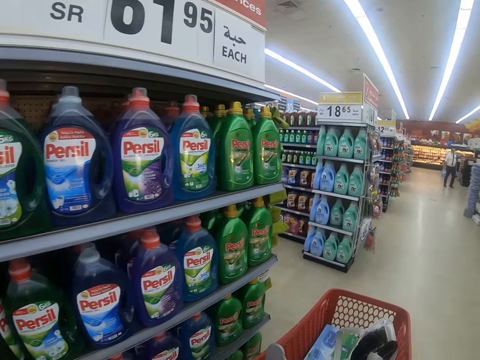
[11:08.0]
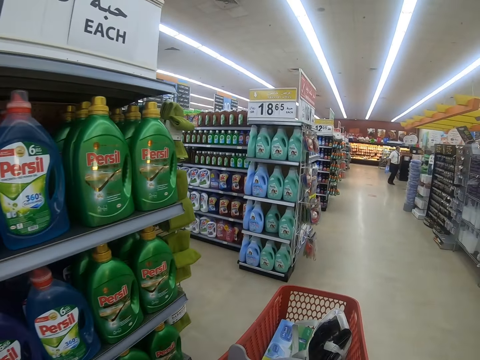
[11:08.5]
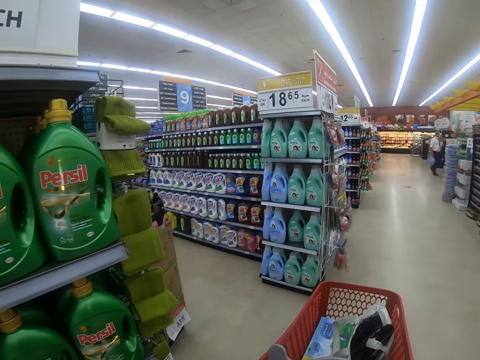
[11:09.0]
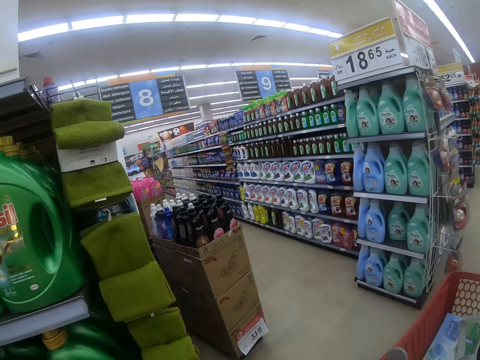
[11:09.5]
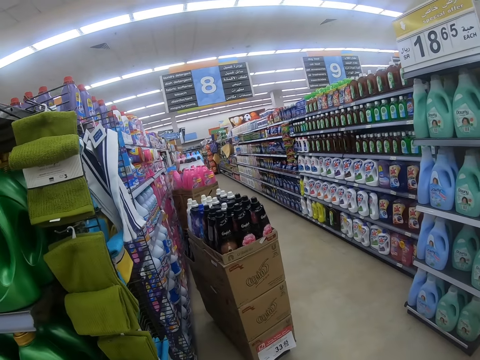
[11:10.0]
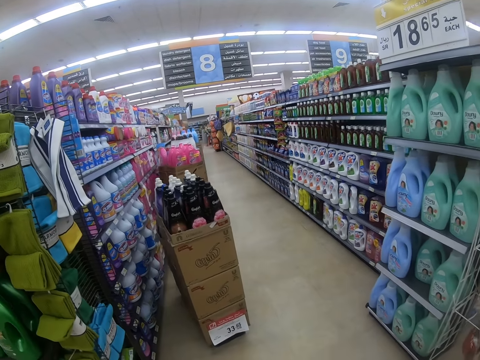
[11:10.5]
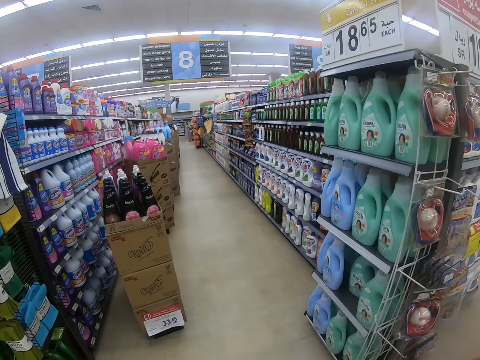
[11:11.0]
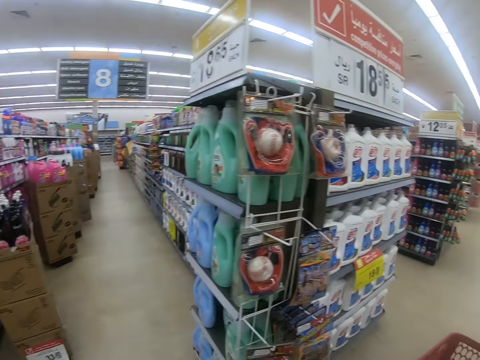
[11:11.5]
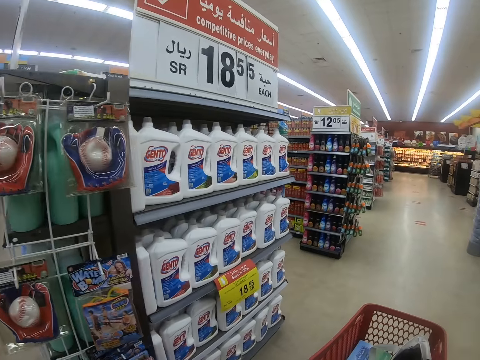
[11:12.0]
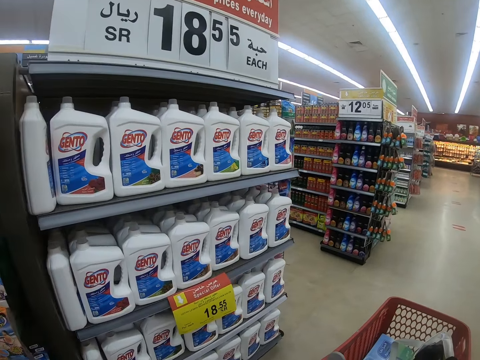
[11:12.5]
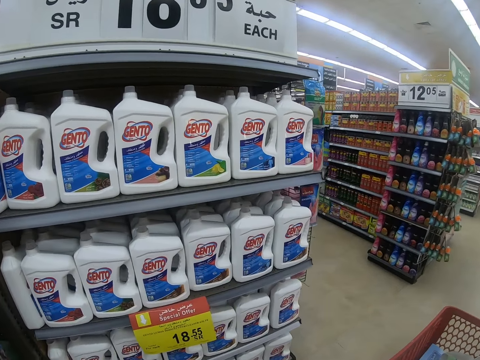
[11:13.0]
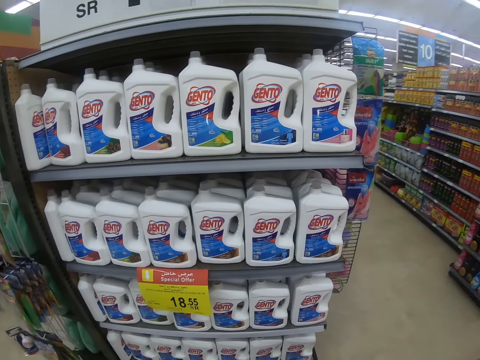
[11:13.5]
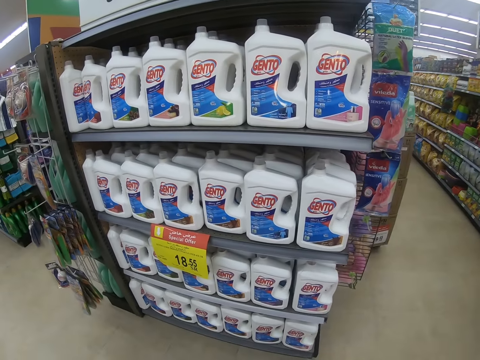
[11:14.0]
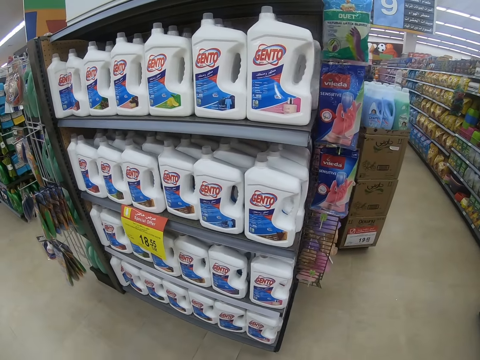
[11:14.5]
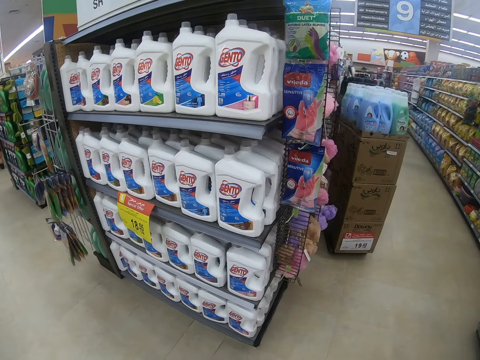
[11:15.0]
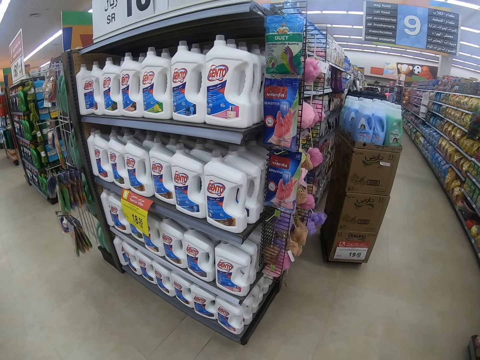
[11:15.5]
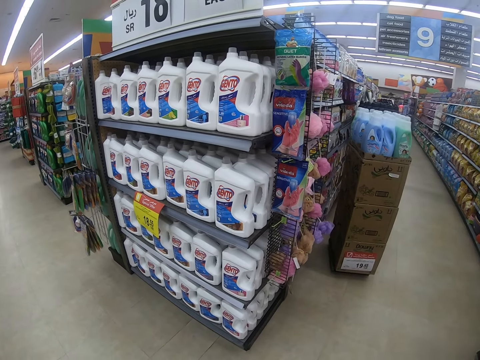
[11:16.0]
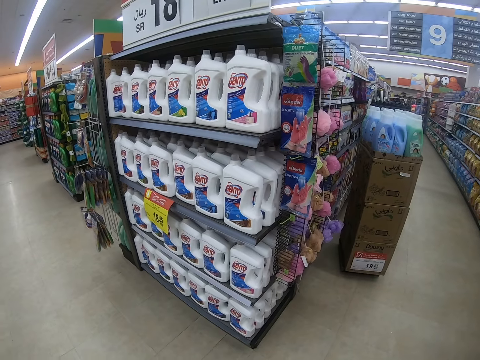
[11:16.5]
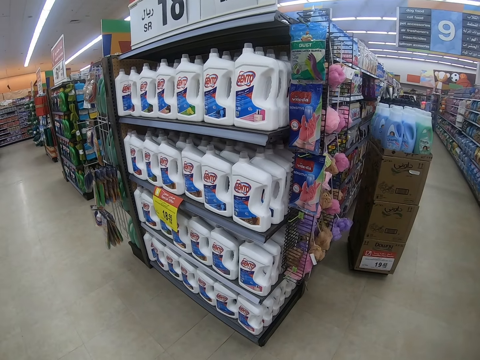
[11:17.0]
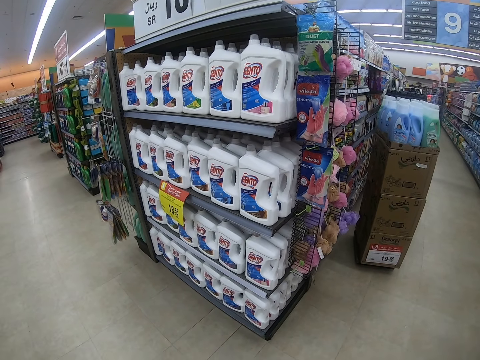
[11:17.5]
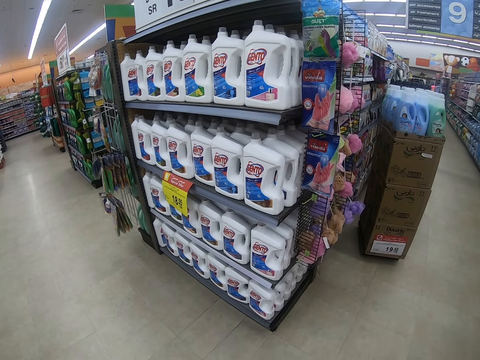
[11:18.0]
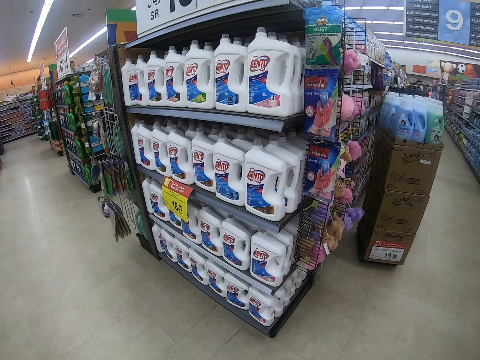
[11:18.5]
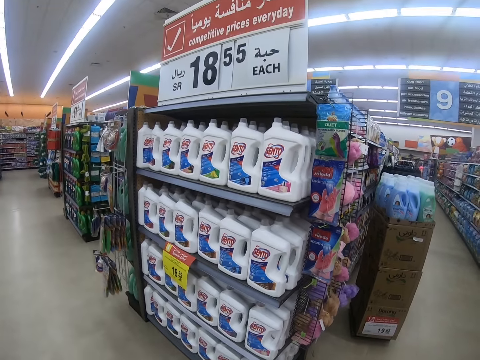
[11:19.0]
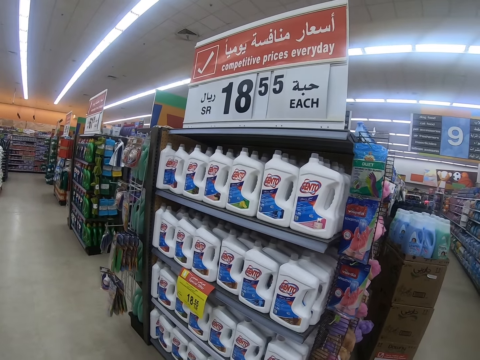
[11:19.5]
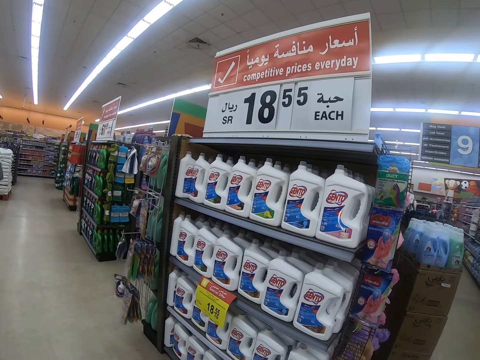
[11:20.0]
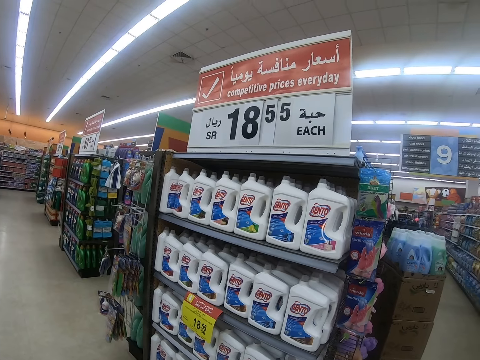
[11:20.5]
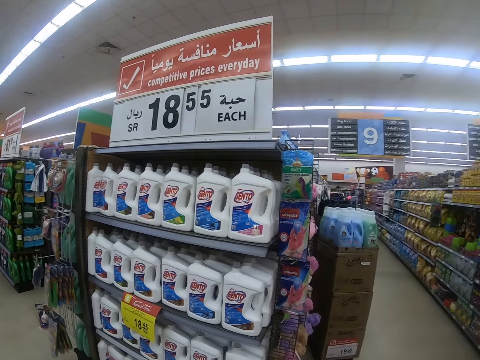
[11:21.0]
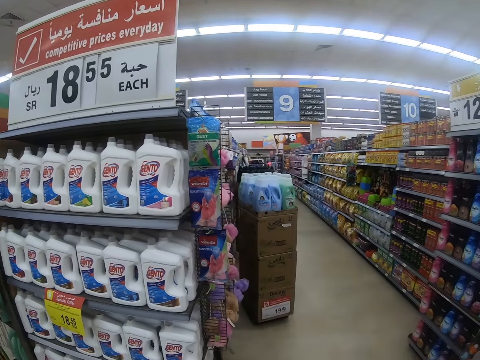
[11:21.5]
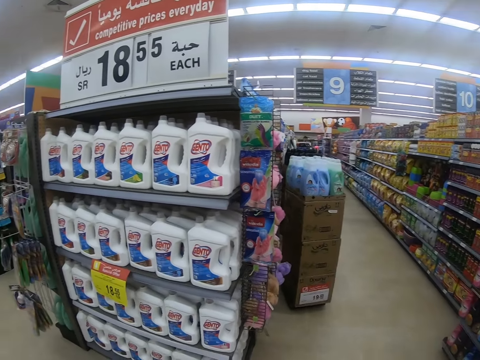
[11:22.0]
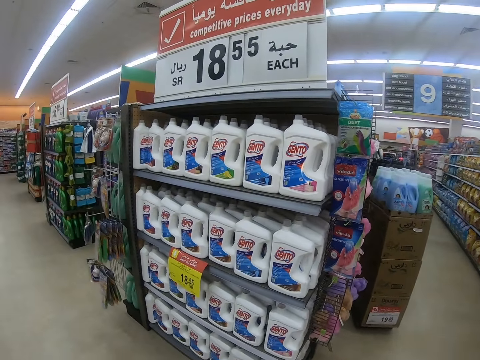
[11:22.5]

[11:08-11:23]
The camera wearer looks at the shelf. They stop.

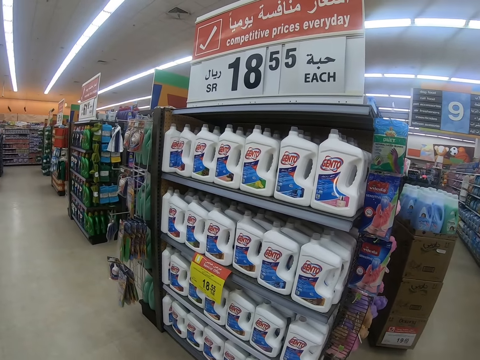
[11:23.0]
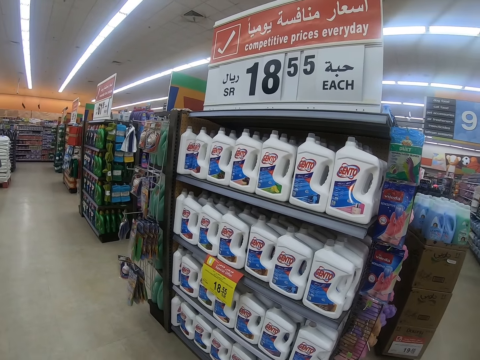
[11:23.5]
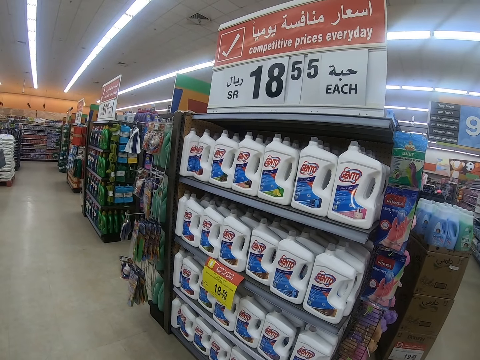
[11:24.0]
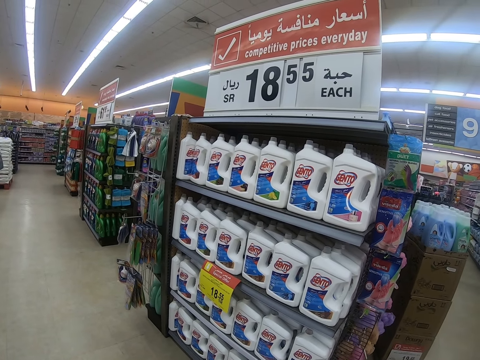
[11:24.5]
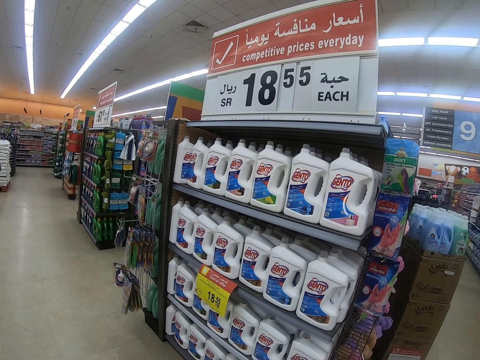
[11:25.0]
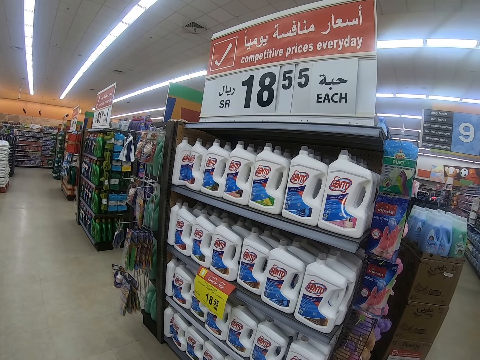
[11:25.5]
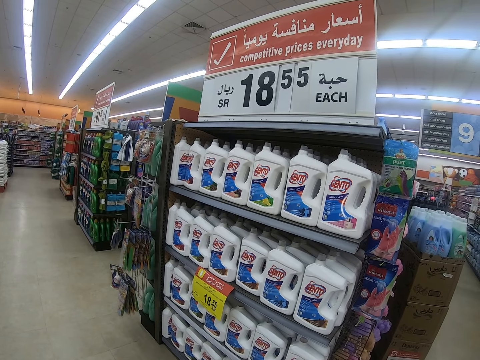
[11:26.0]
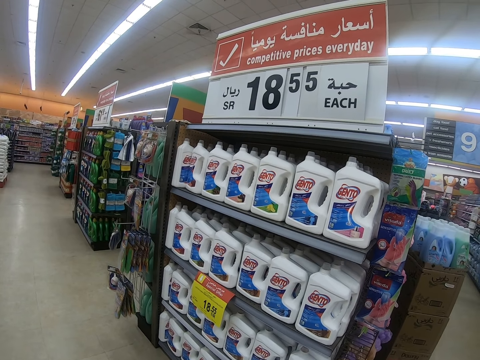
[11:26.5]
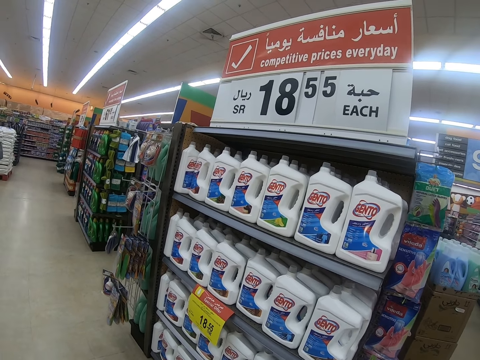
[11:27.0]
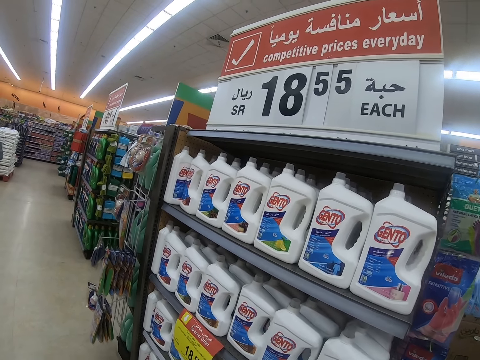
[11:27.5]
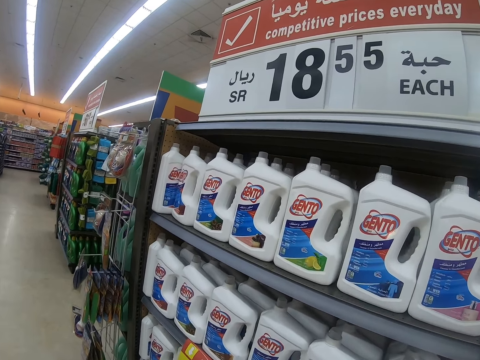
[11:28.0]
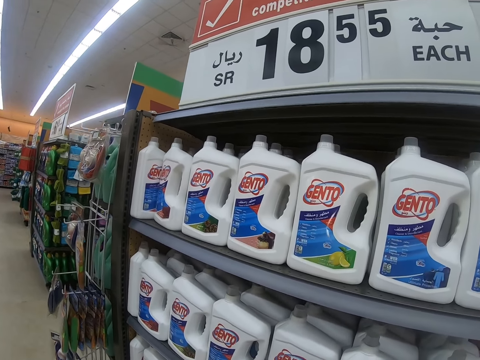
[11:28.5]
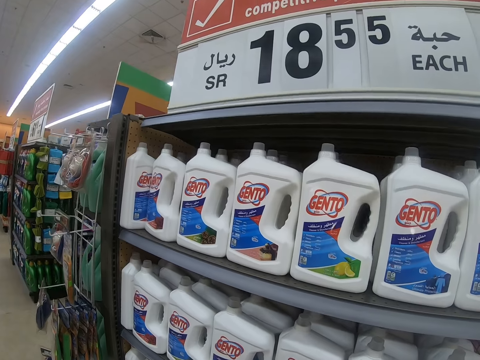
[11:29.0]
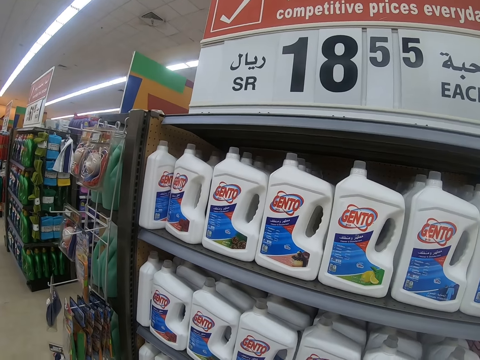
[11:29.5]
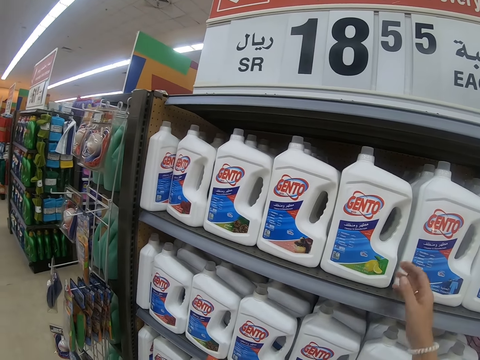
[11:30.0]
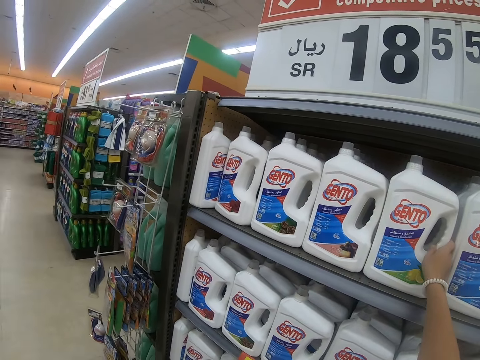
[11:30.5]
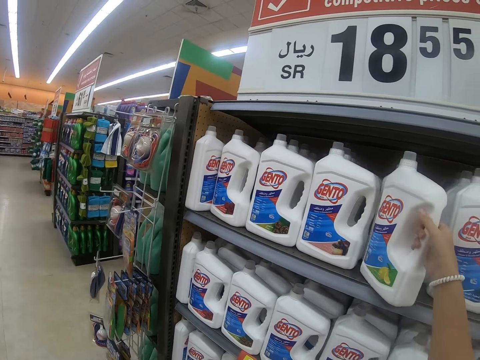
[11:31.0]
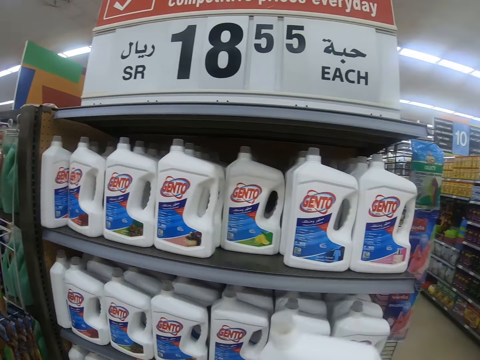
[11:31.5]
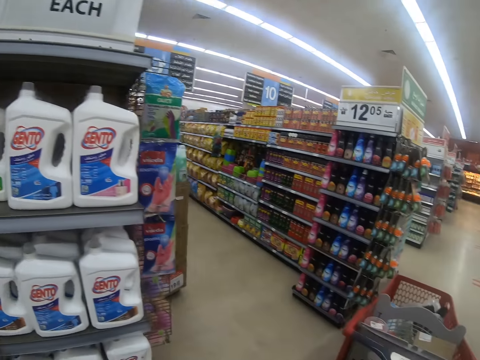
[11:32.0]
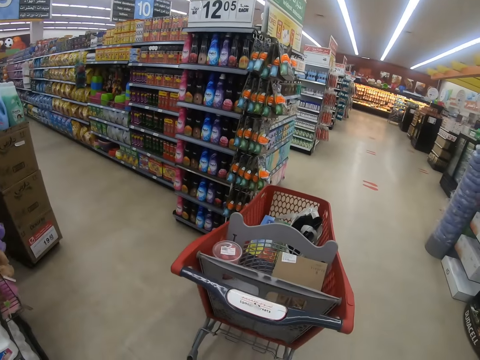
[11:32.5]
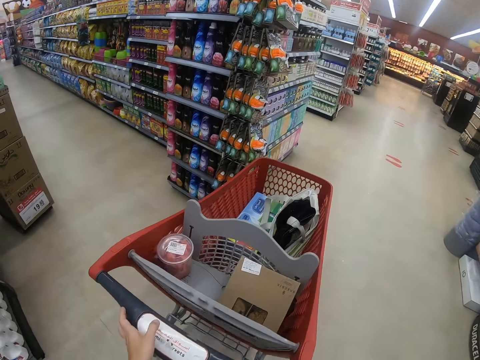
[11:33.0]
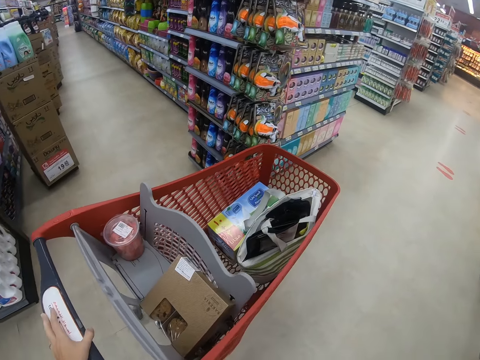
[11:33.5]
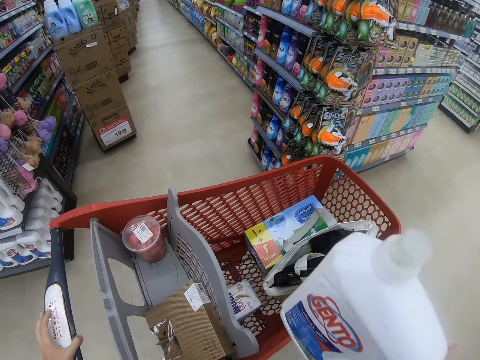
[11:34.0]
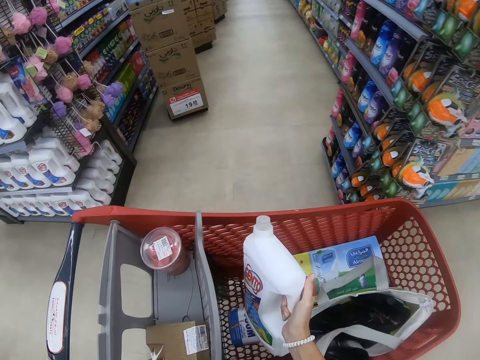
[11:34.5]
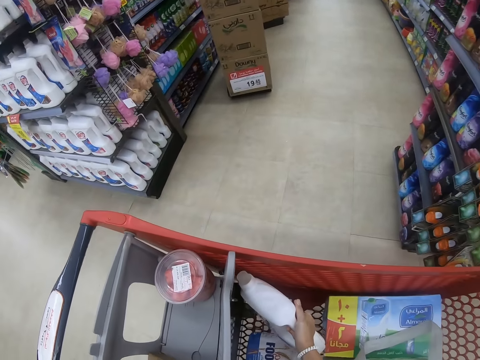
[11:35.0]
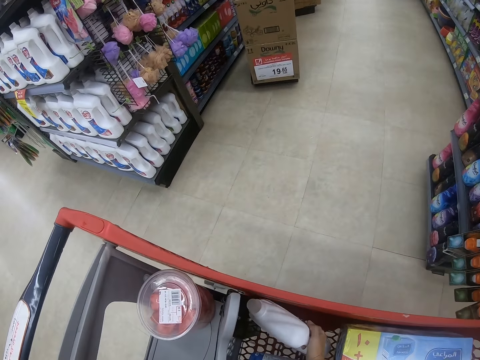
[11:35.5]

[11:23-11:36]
The camera wearer looks around the shelf and steps forward. They pick up the bottle from the shelf. They step forward and walk around the supermarket. They put the bottle in the trolley.
